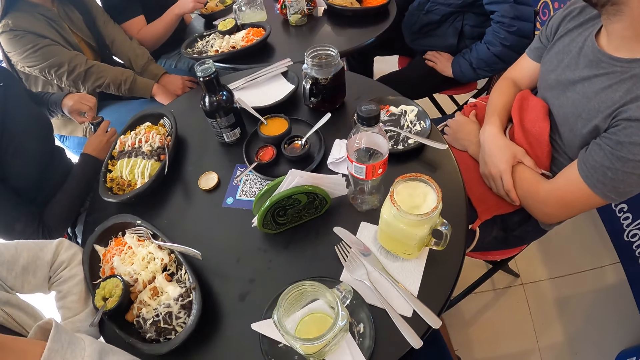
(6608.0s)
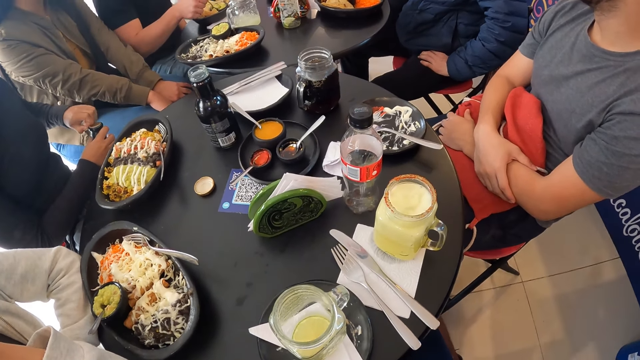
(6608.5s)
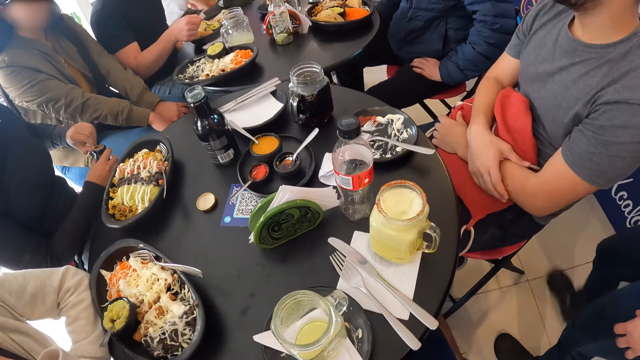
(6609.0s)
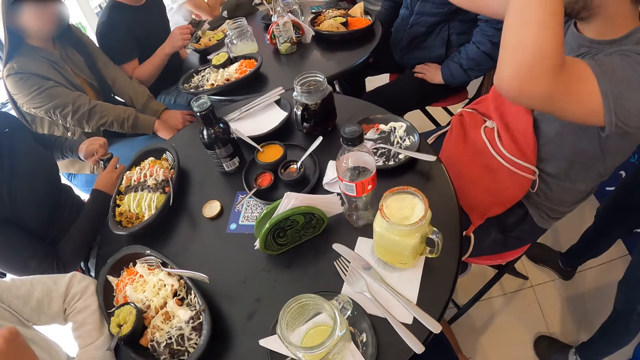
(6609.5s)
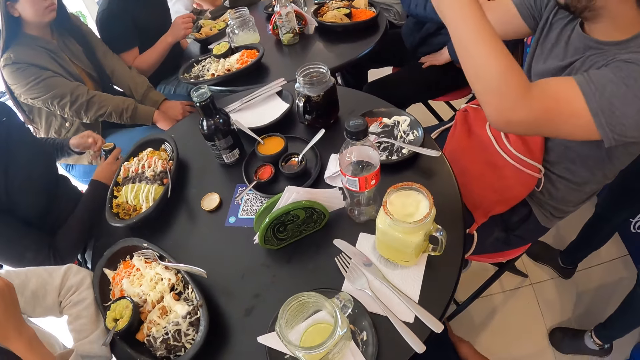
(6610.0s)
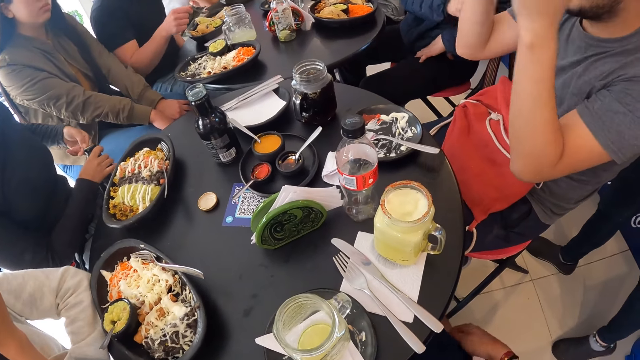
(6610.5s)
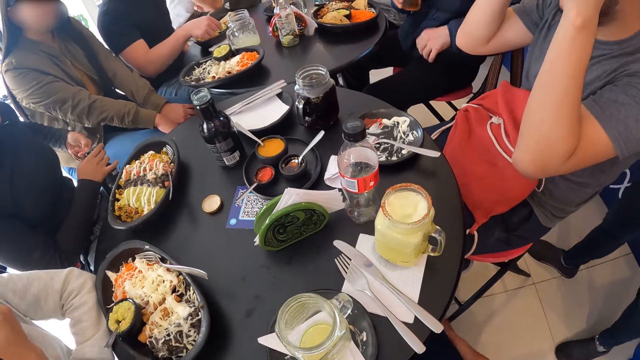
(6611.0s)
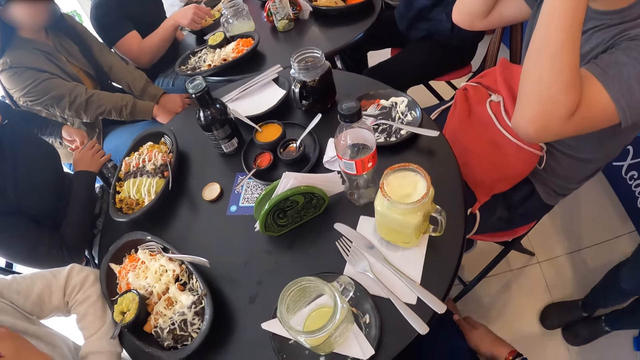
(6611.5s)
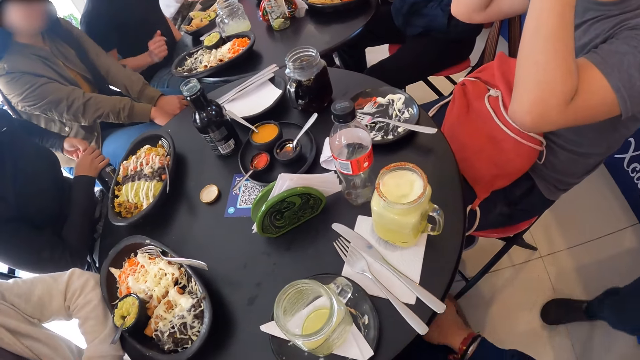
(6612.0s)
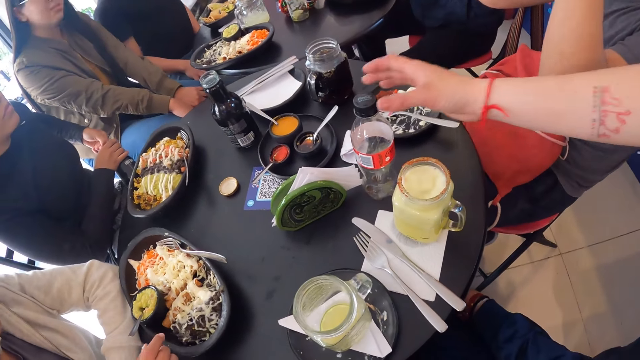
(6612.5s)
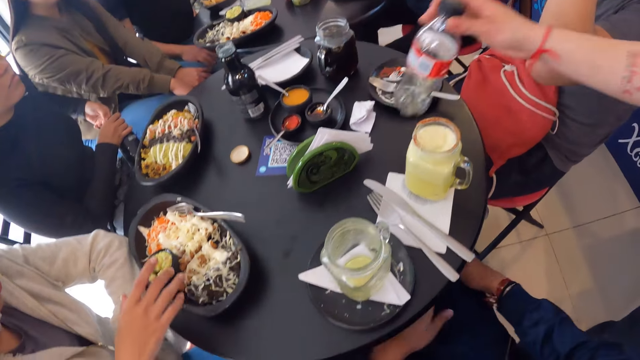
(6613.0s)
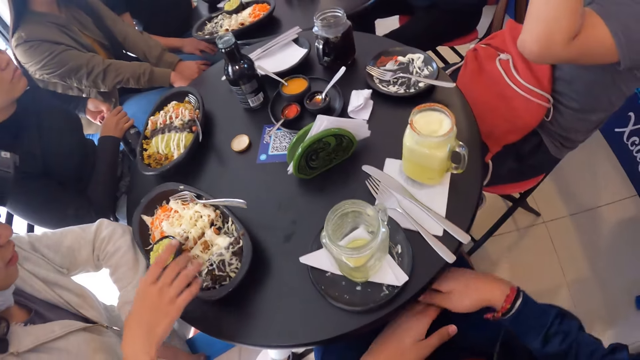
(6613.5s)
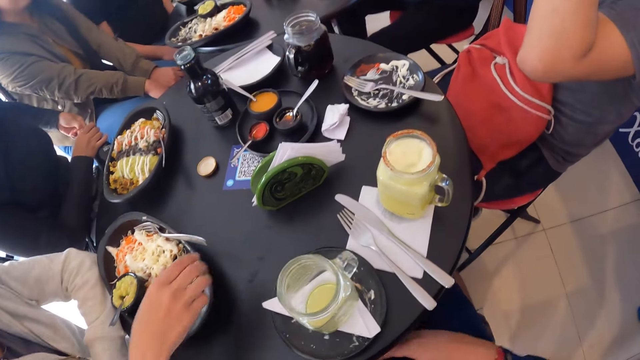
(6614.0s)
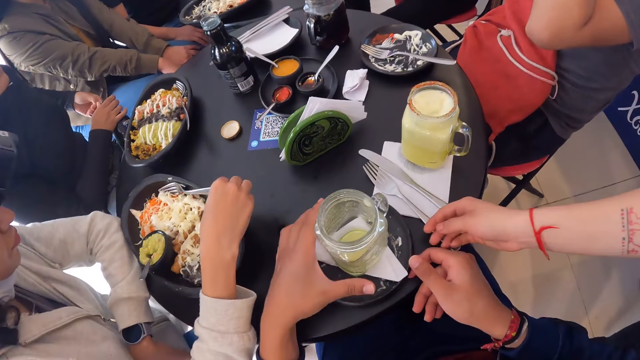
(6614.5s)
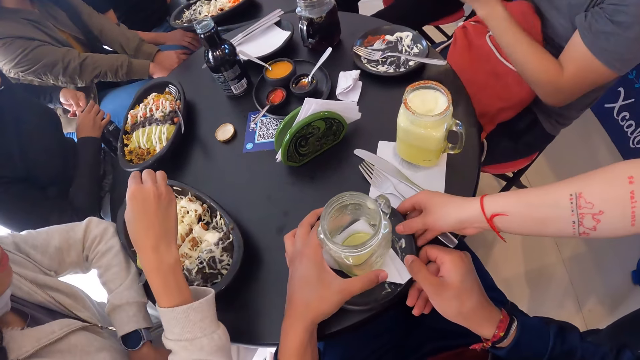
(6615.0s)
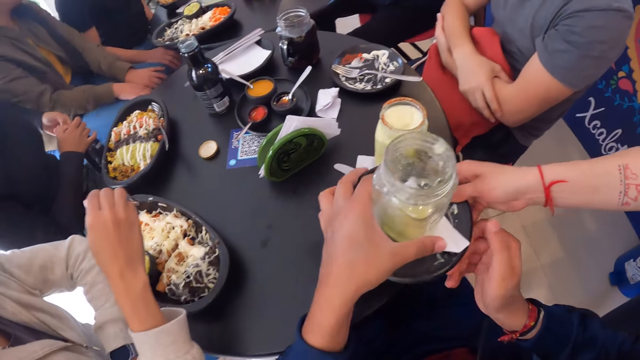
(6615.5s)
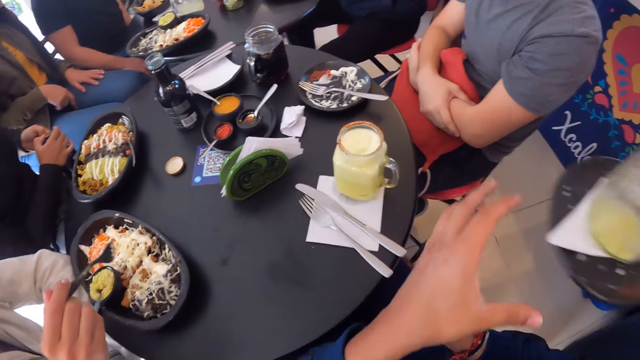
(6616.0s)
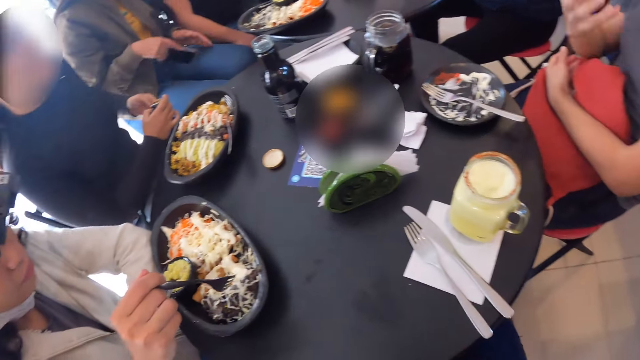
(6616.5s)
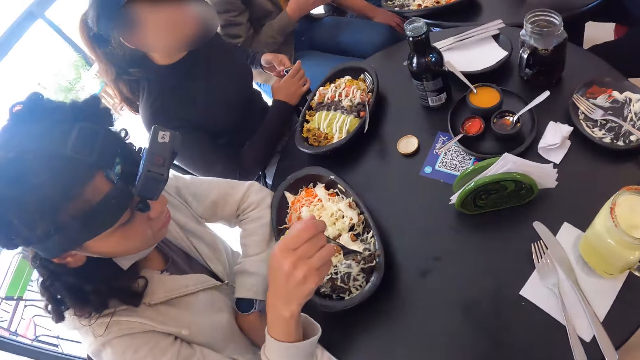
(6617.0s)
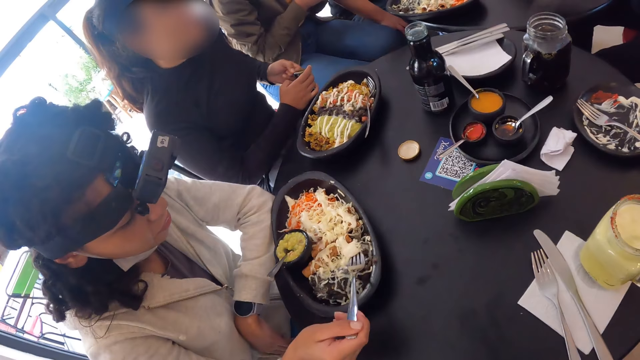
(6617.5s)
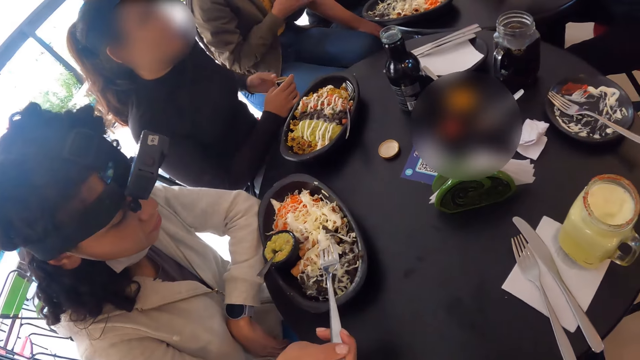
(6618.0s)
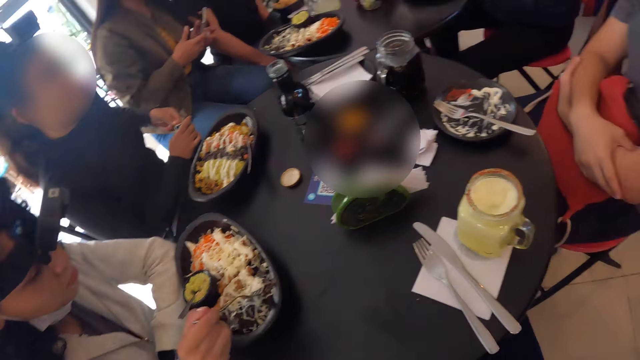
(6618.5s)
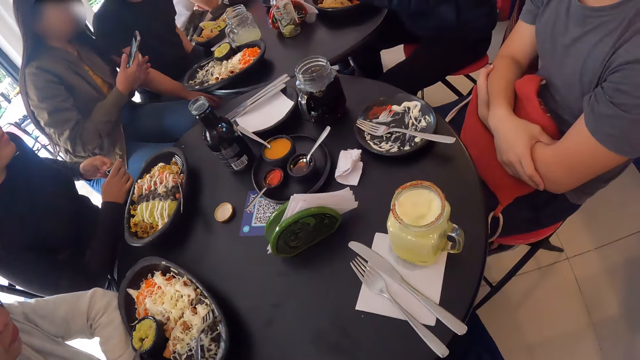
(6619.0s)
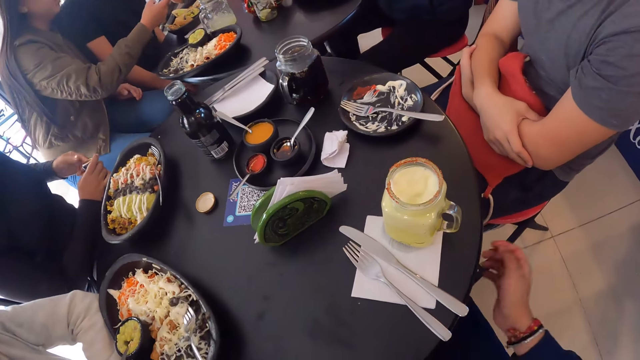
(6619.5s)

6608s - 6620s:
The camera wearer touches his right leg with his right hand. A man talks to another man. The camera wearer places his right hand on his right leg. The woman picks up the fork from the plate with her right hand. The woman picks up the fork again. The woman eats food. The camera wearer lifts a serve ware with the cup from the table with both hands. A waiter takes the serve ware with the cup from the camera wearer. The camera wearer holds the plate. The woman eats a meal in the plate with the fork in her right hand.

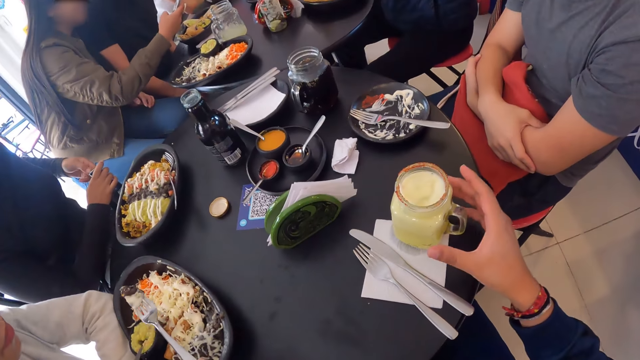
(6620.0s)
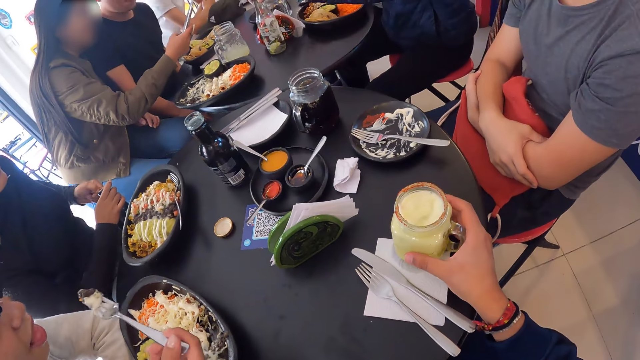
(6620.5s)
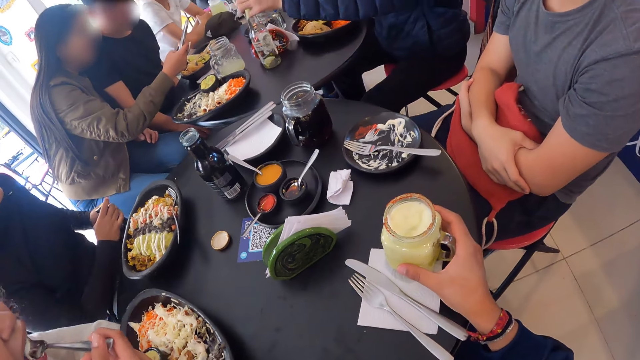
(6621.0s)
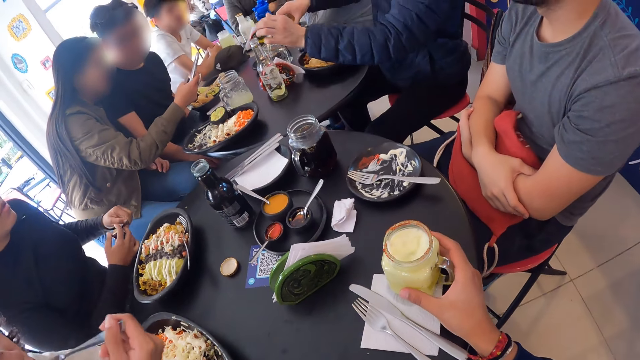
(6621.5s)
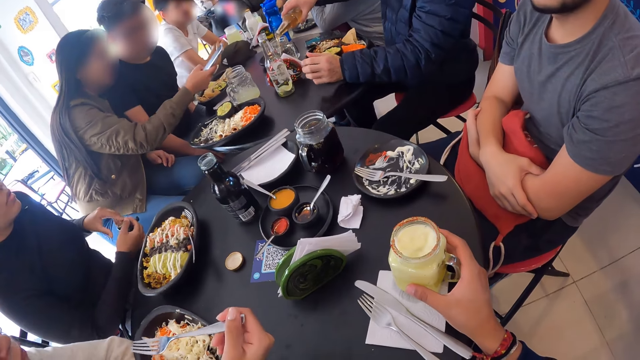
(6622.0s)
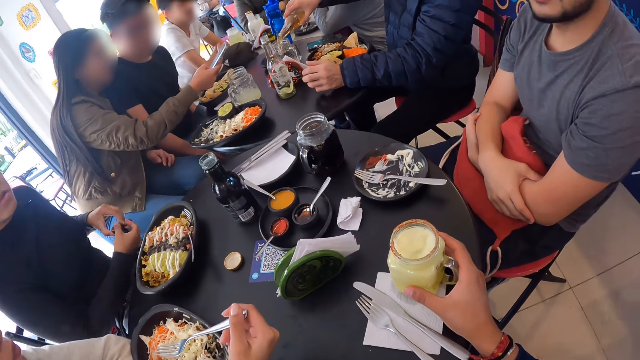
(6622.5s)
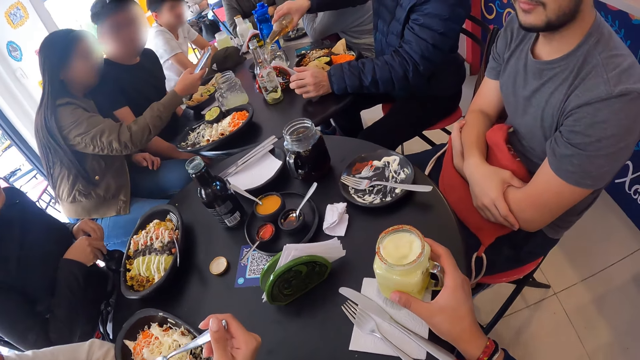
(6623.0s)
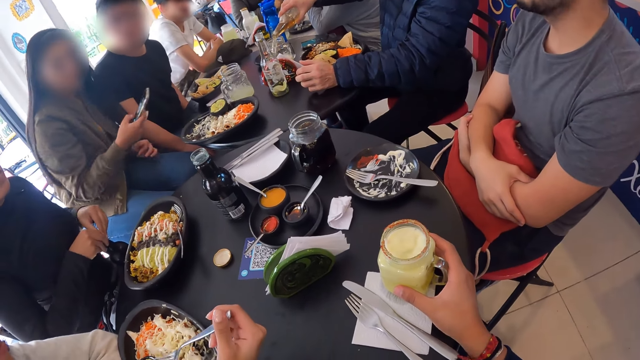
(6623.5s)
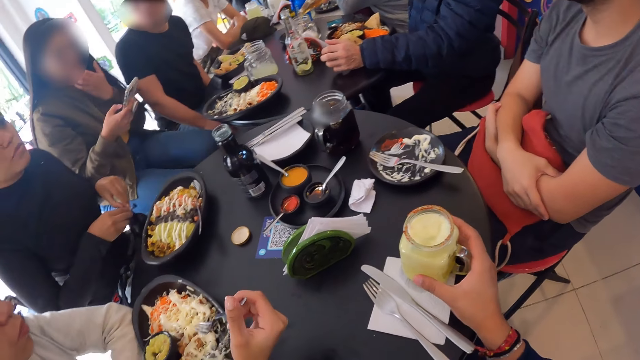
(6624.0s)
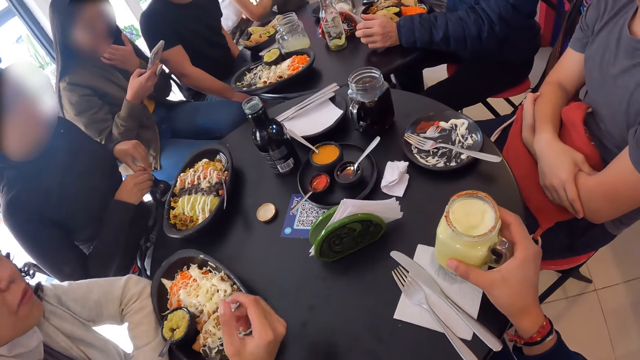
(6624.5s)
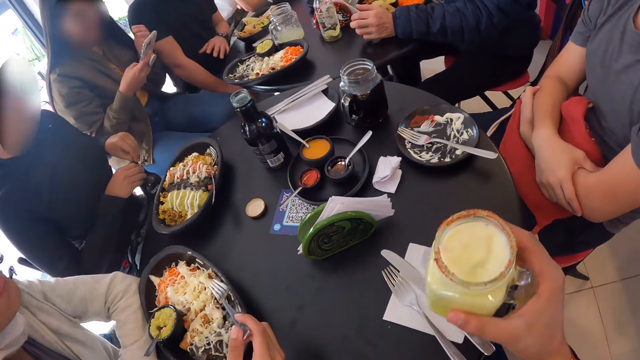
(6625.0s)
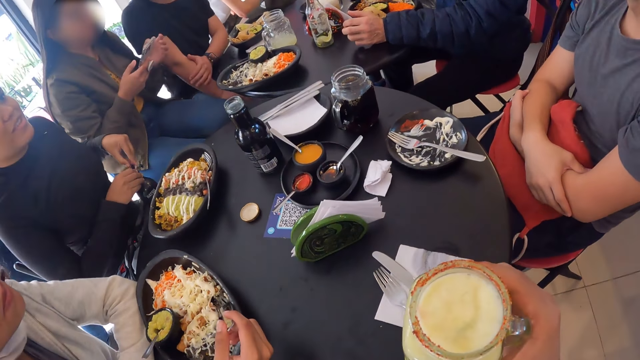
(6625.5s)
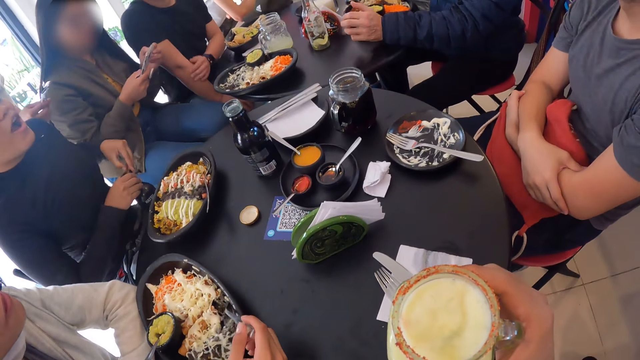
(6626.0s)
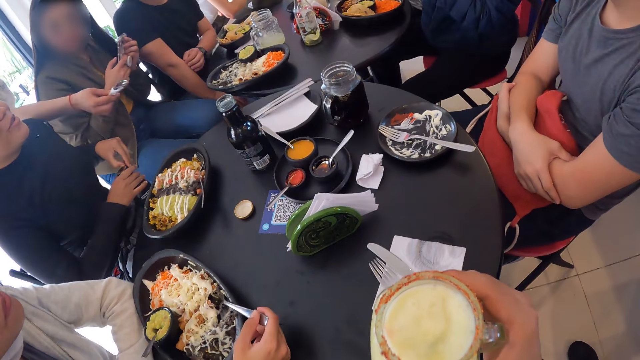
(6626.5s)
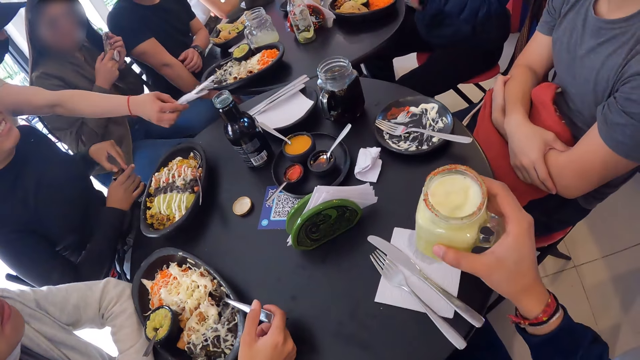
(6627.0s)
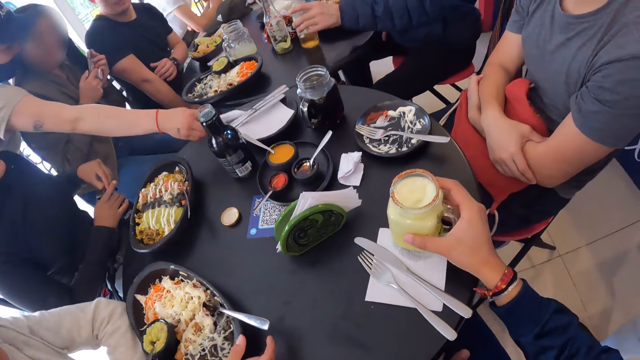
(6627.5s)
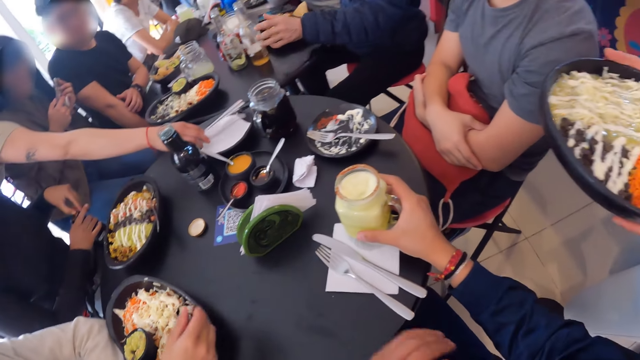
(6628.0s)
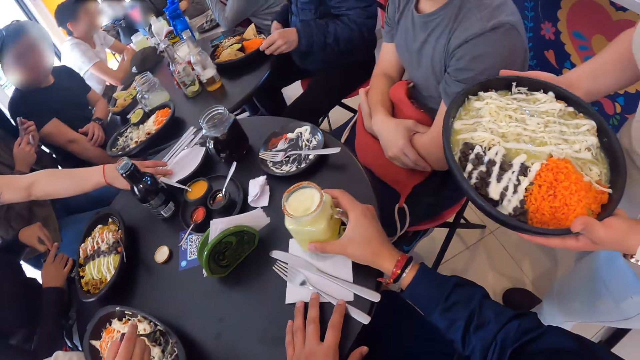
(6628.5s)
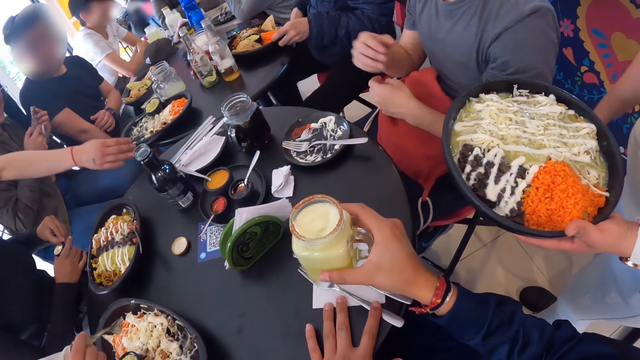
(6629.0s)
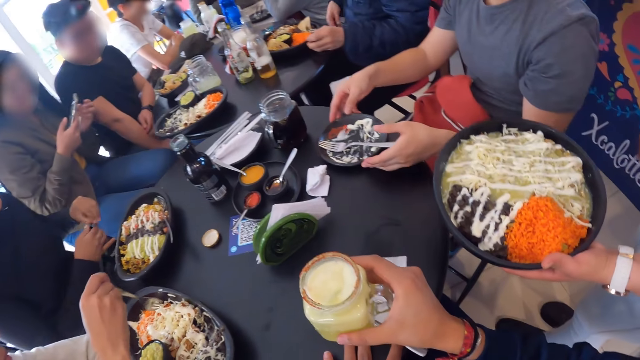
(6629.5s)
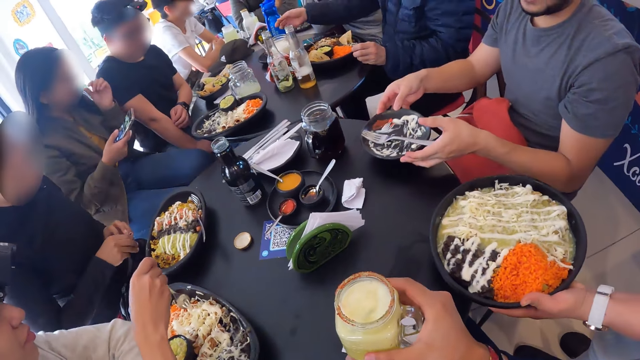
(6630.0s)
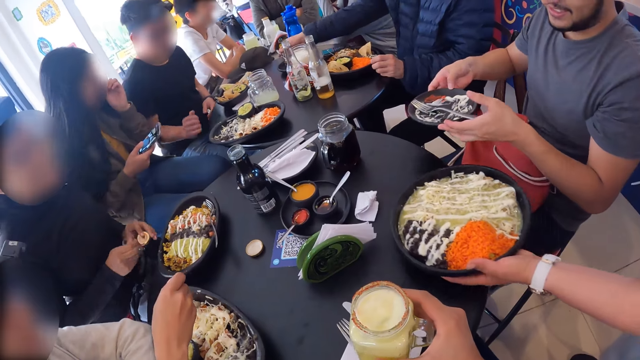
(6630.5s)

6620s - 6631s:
The camera wearer holds a cup on a serviette on the table with his right hand. He lifts the cup from the serviette on the table with his right hand. He puts the cup in his right hand on the serviette on the table. He places his left hand on the serviette on the table. He lifts the cup from the serviette on the table with his right hand and moves the serviette on the table with his left hand.
